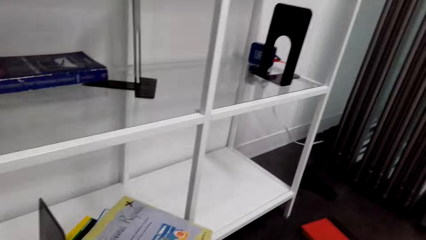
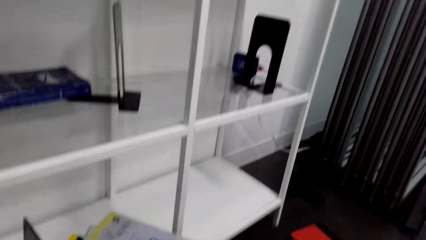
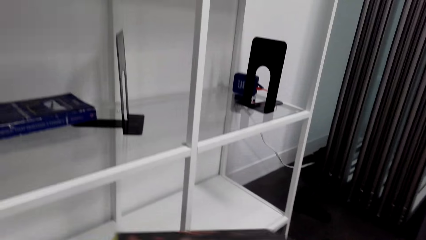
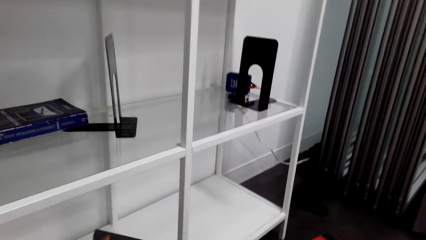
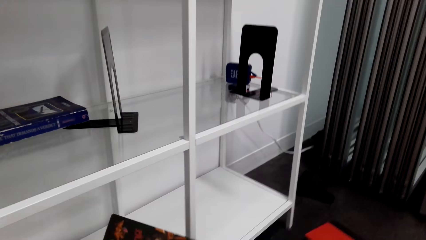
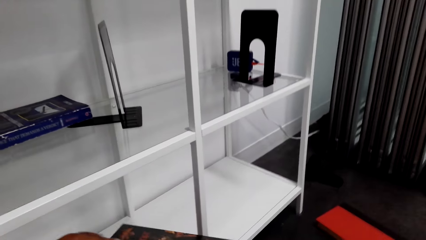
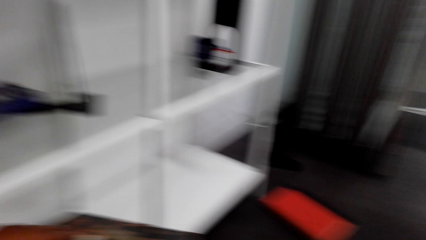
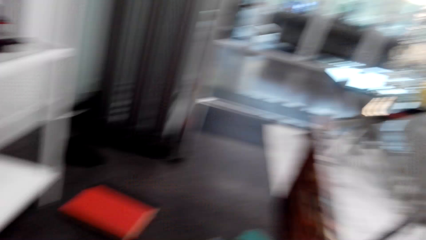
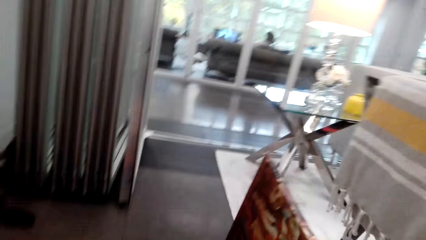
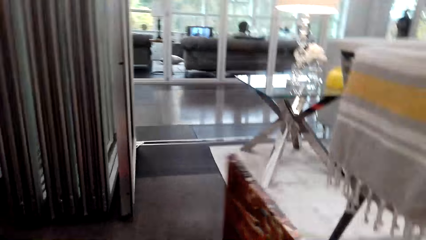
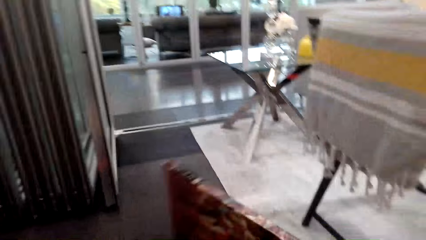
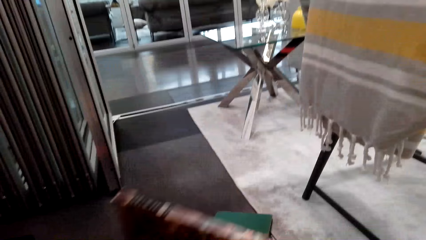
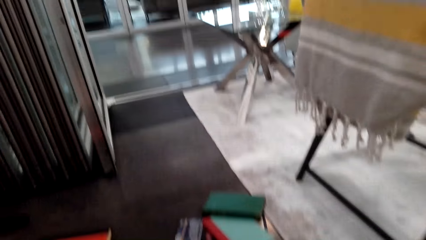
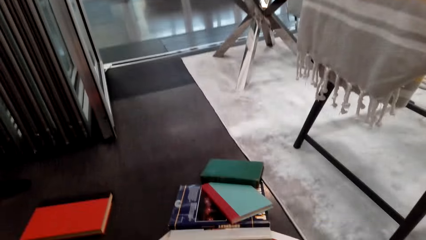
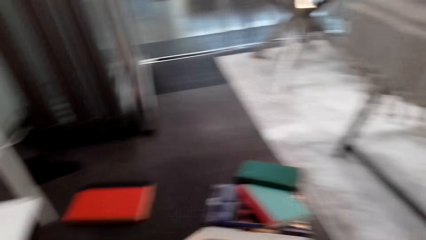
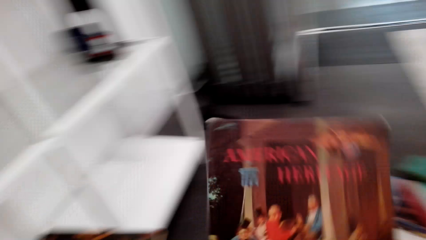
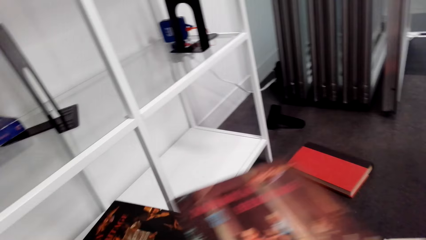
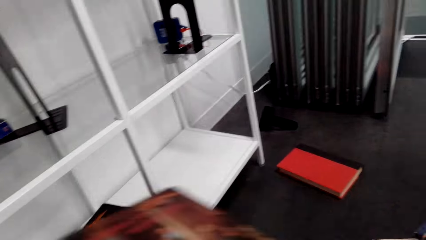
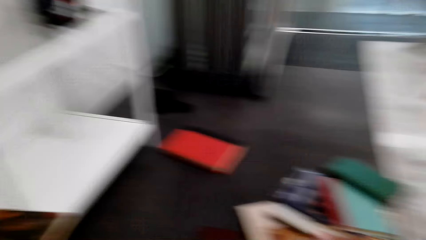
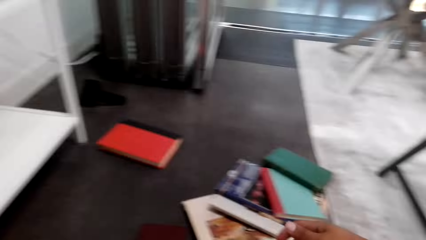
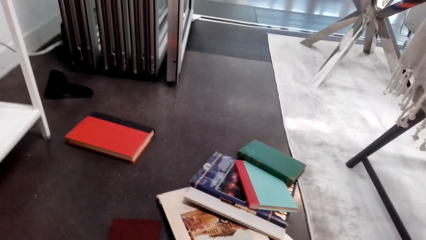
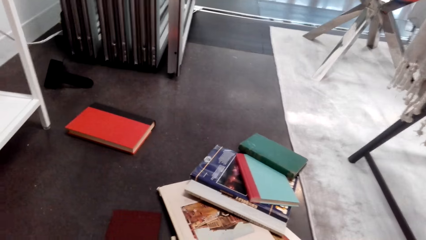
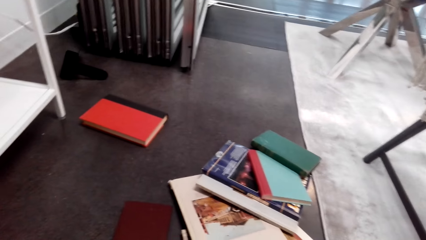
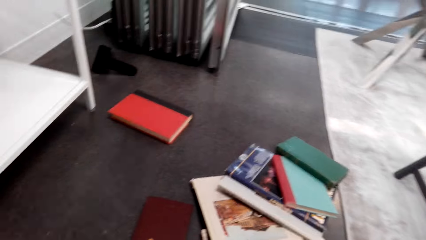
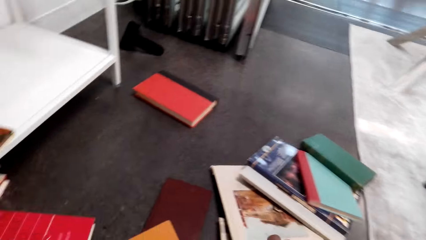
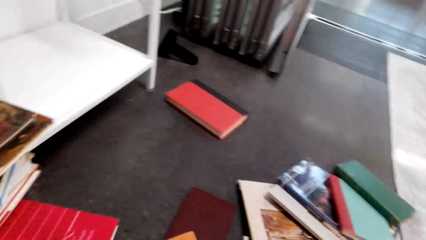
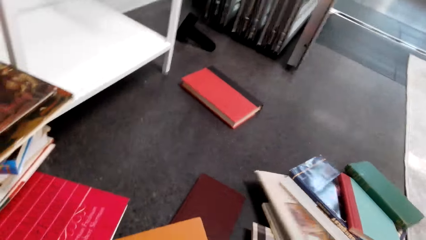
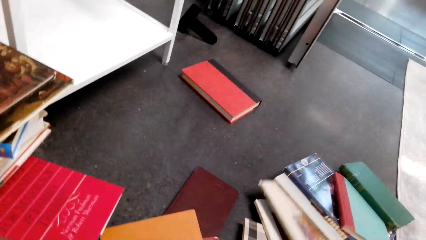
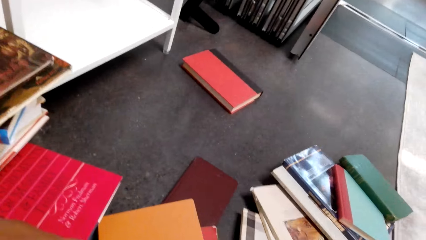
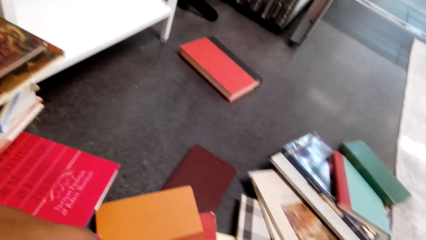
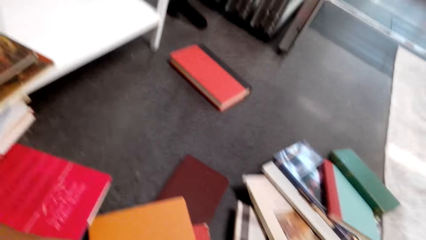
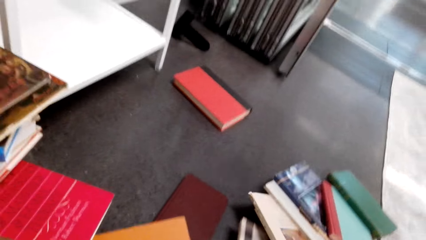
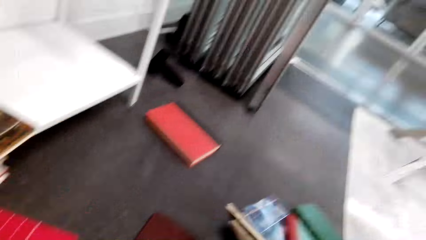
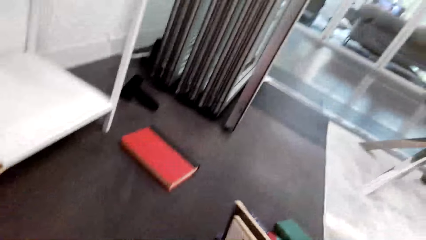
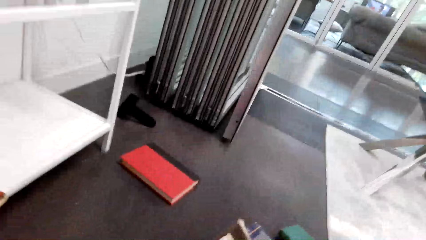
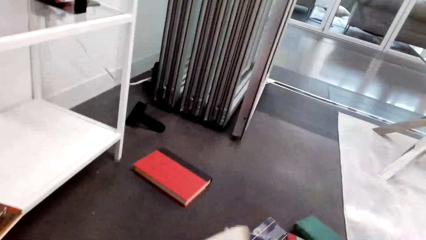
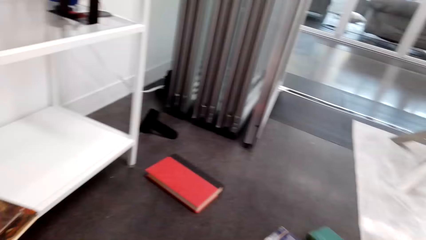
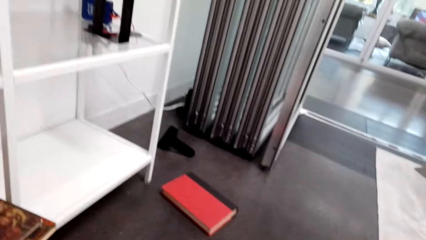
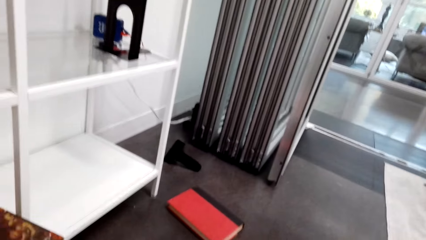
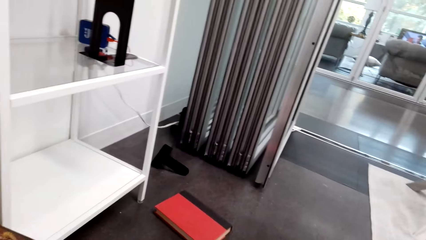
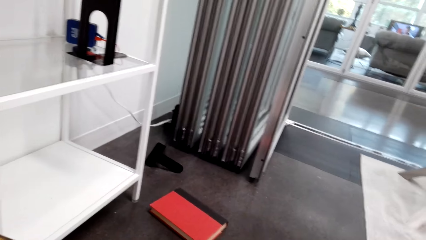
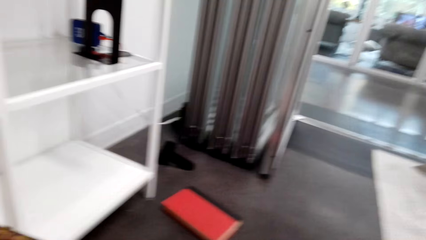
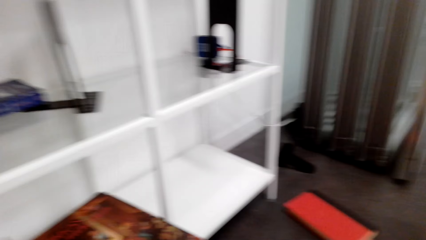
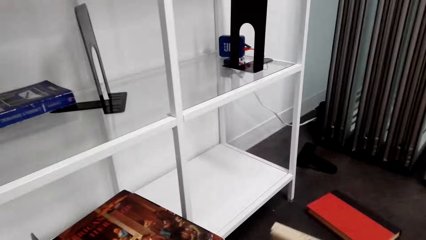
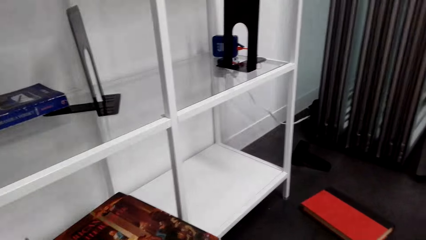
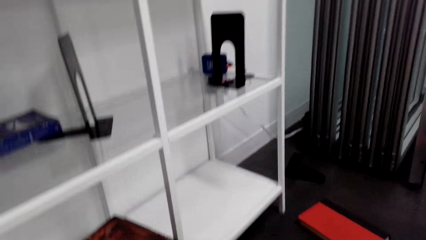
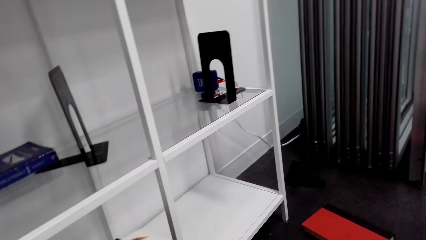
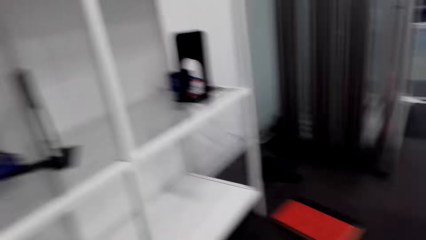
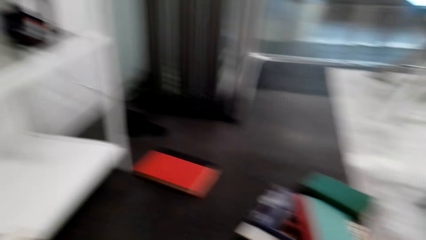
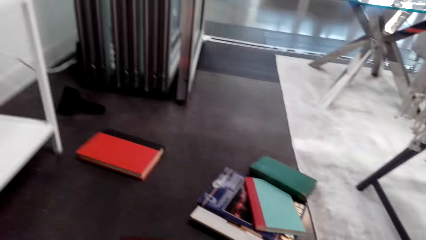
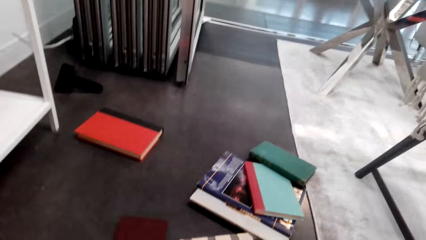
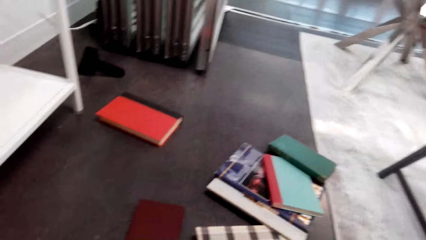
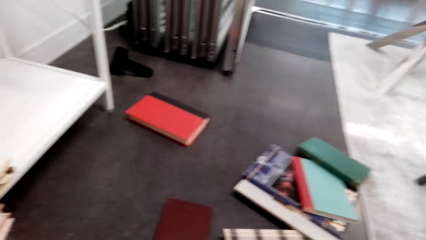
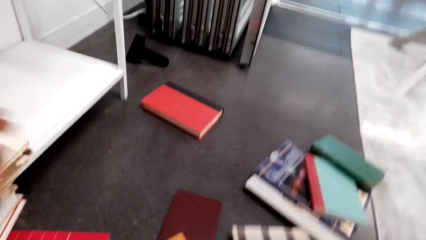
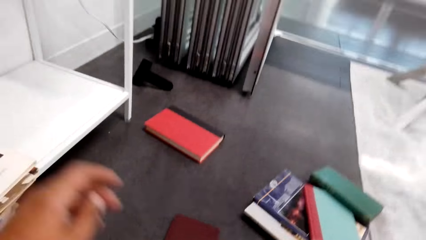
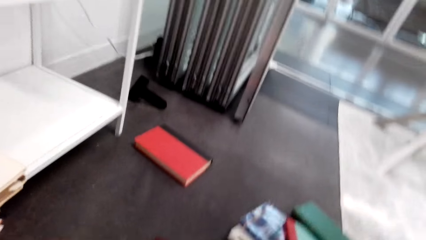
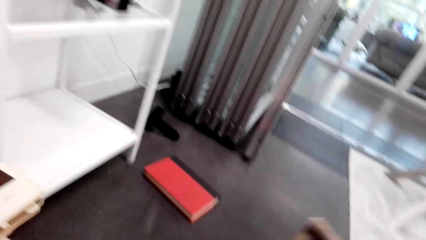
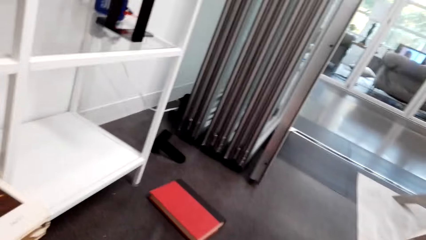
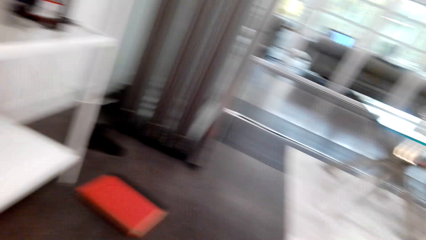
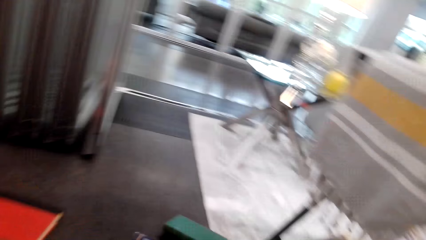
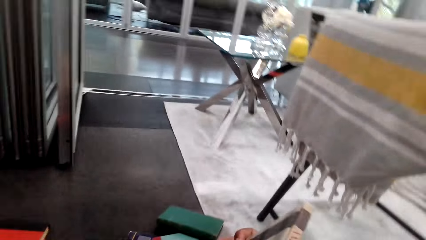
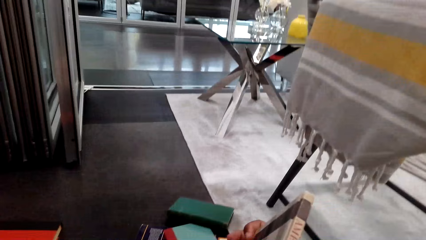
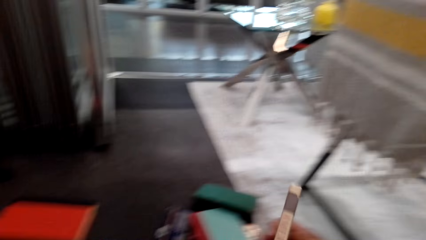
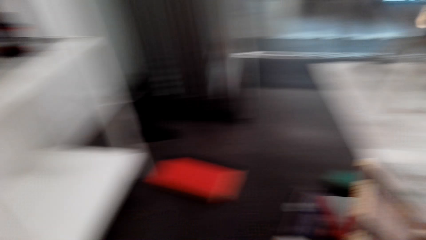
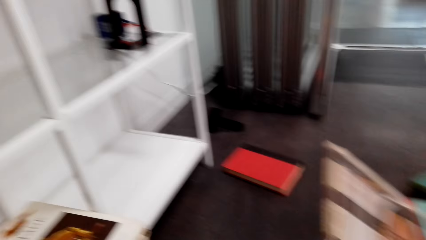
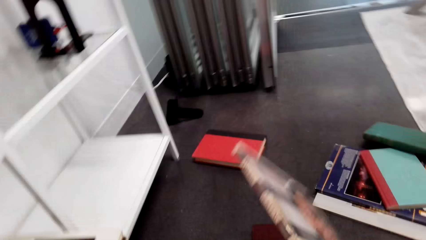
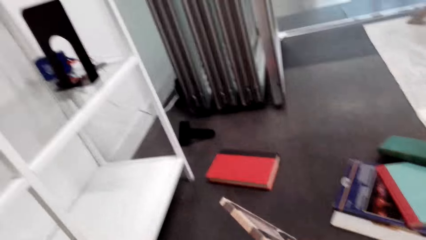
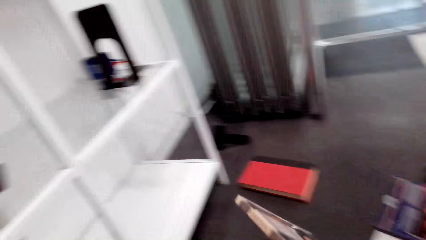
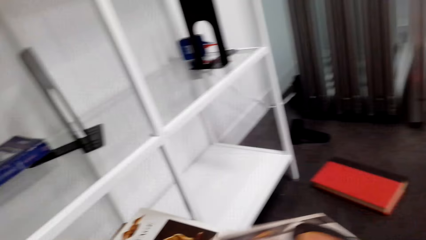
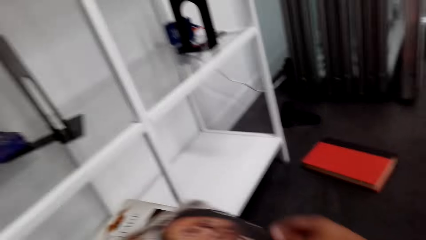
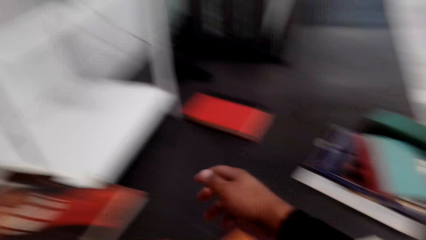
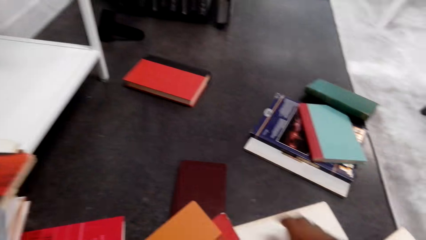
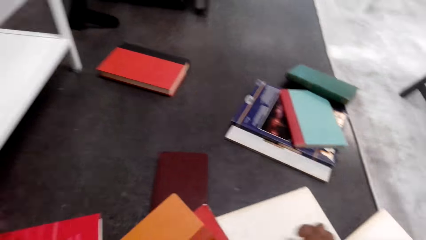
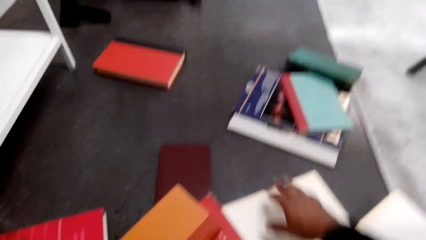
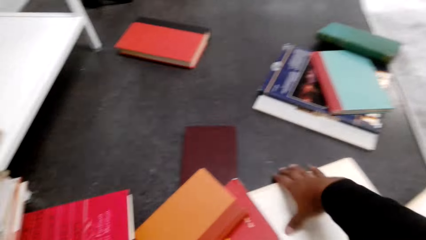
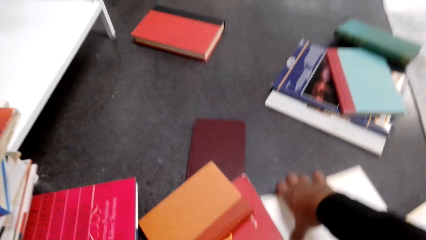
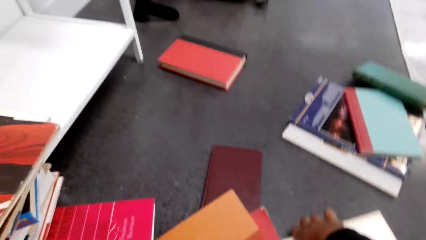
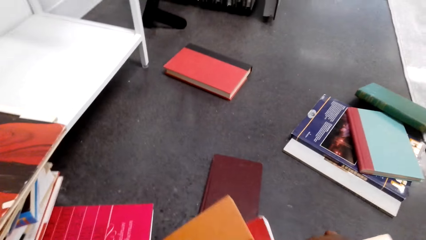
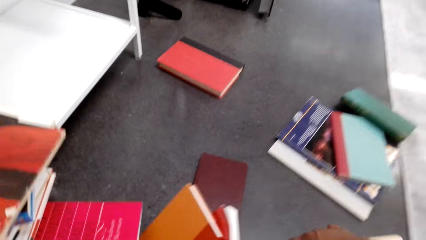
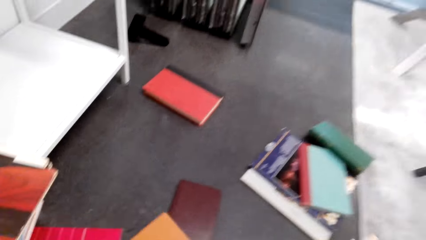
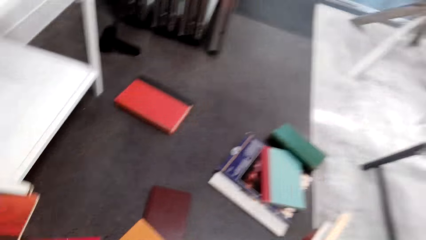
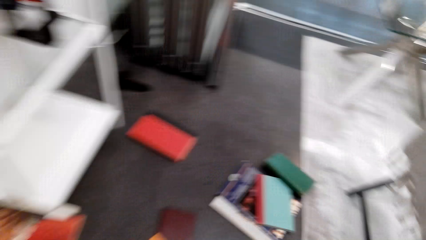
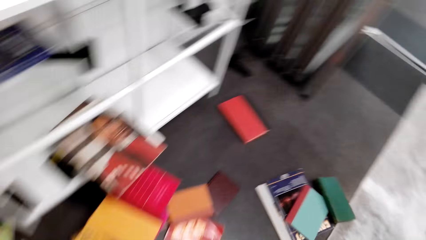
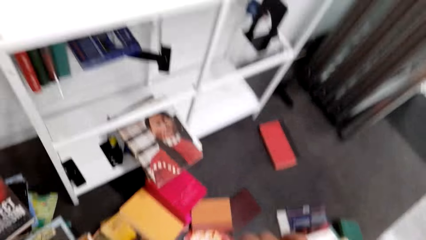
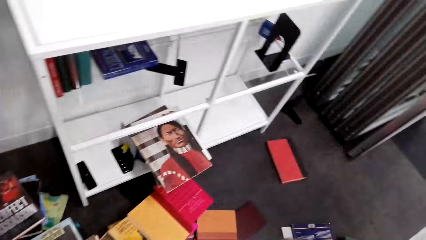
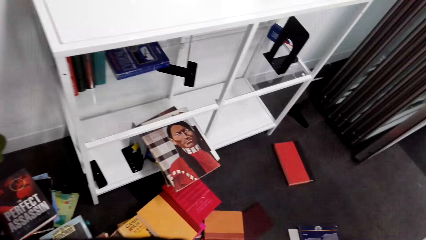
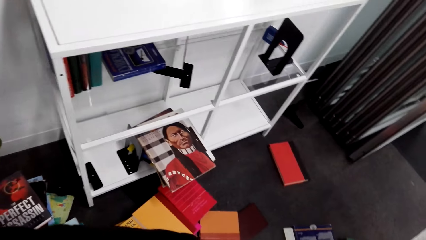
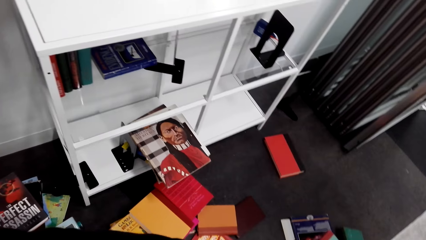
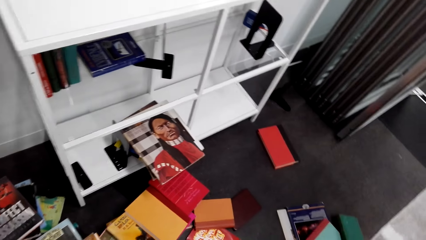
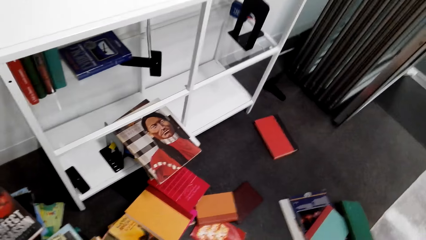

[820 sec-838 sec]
The camera wearer puts the book in the shelf. They look at the book. They hold the book. They lift the book. They put the book in the shelf. They move the book. They look at the books on the floor. They take the books. They pick up the book. They hold the book. They drop the book. They pick up the book. They look around.
